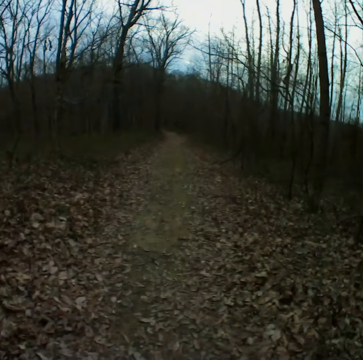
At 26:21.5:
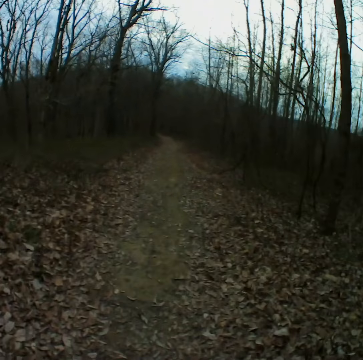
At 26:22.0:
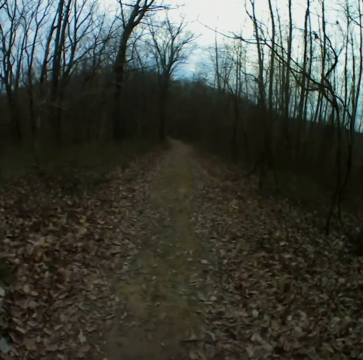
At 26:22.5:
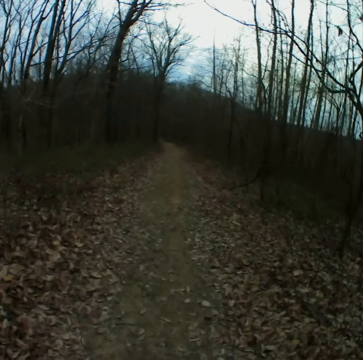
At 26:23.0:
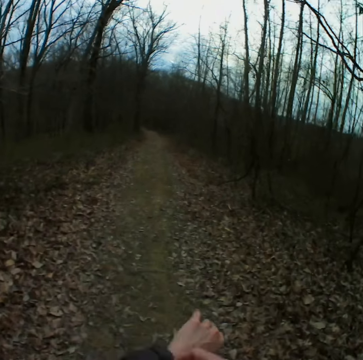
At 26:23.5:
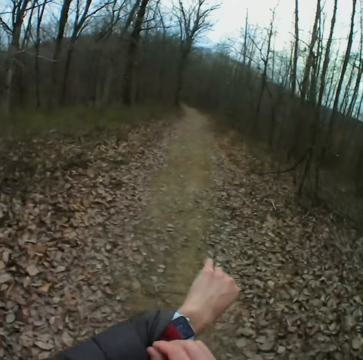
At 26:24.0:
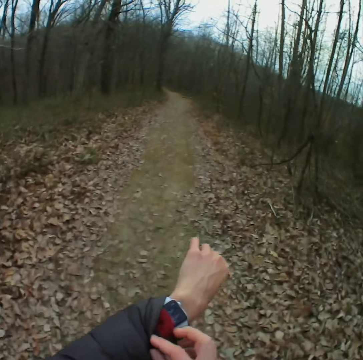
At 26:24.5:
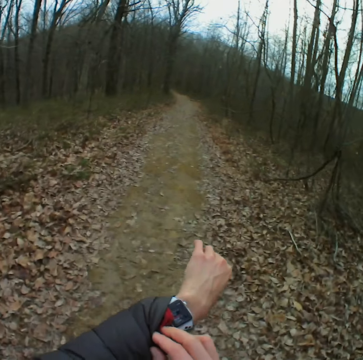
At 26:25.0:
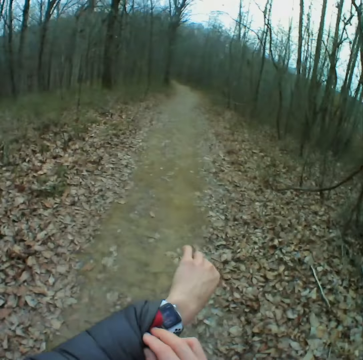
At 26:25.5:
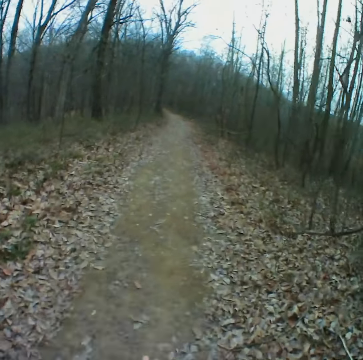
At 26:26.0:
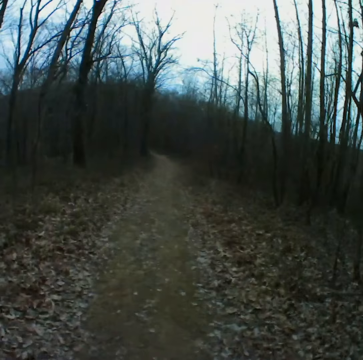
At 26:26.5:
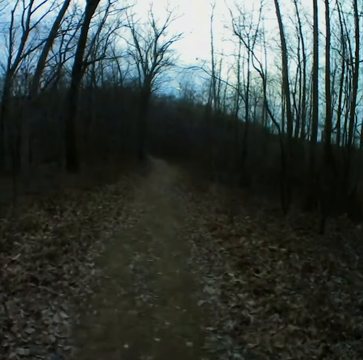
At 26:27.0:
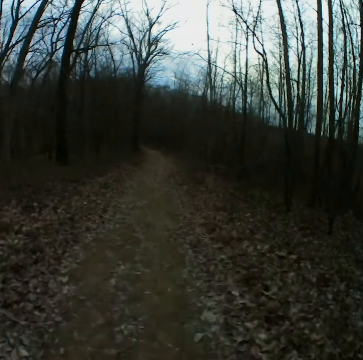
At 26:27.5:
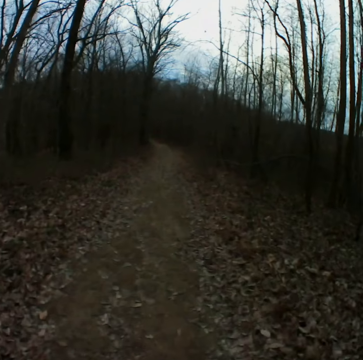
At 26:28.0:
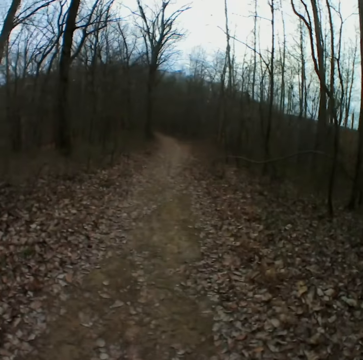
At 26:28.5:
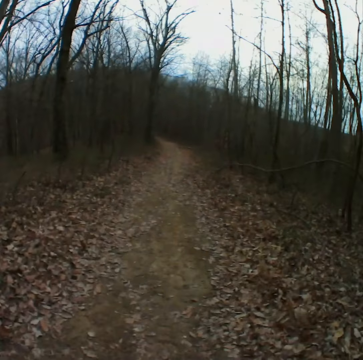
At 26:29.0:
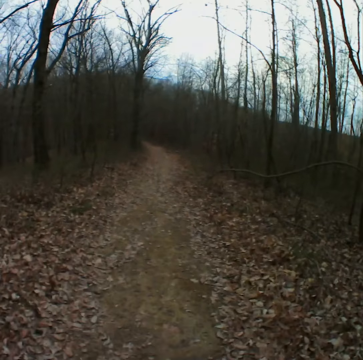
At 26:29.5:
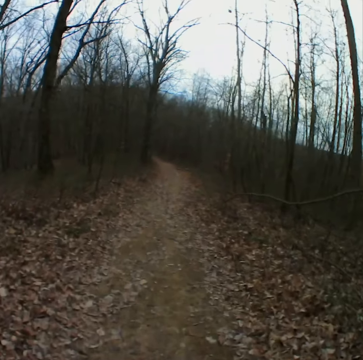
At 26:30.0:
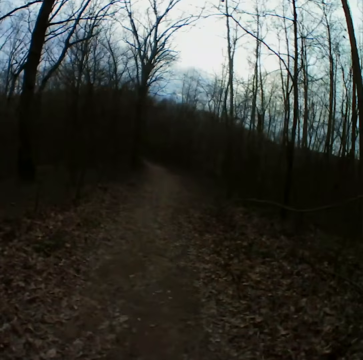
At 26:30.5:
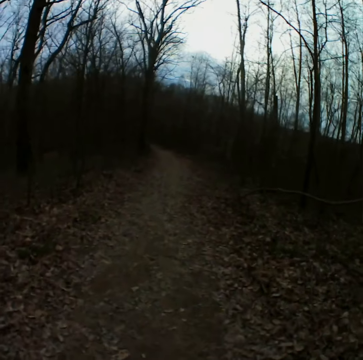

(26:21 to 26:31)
The camera wearer checks the watch. They walk on the road in the forest.

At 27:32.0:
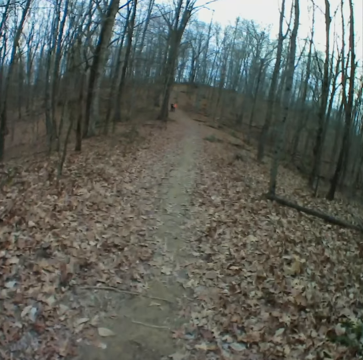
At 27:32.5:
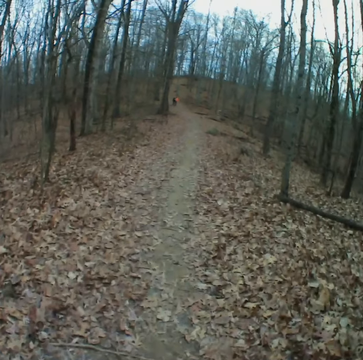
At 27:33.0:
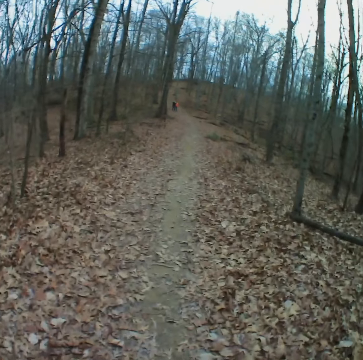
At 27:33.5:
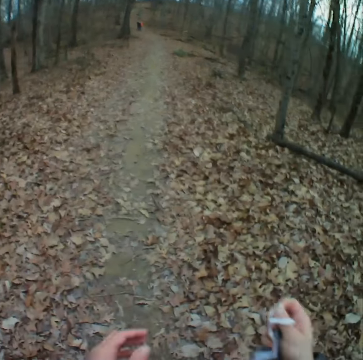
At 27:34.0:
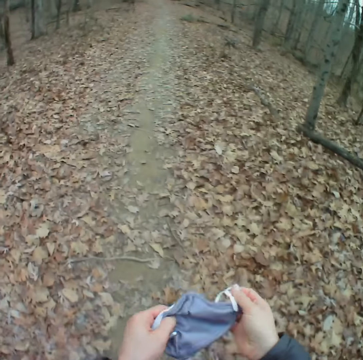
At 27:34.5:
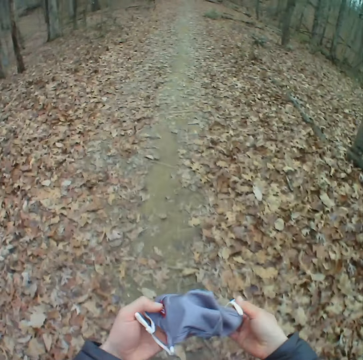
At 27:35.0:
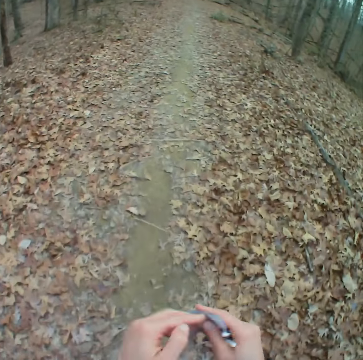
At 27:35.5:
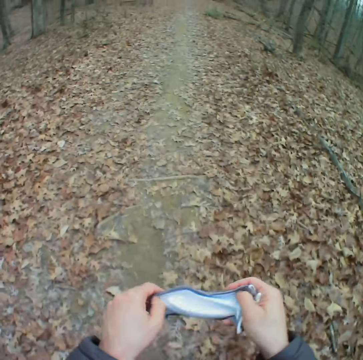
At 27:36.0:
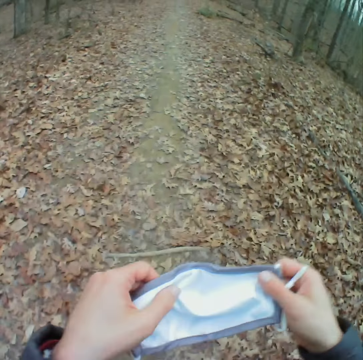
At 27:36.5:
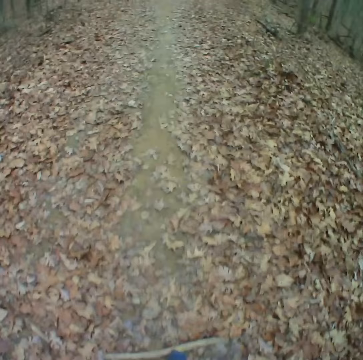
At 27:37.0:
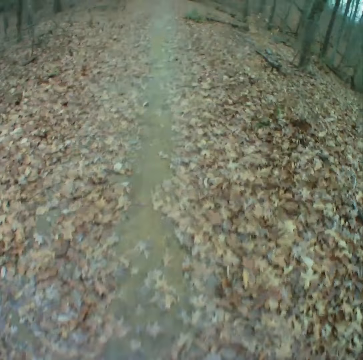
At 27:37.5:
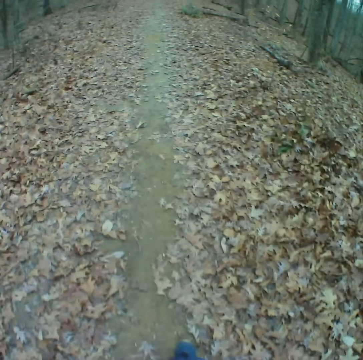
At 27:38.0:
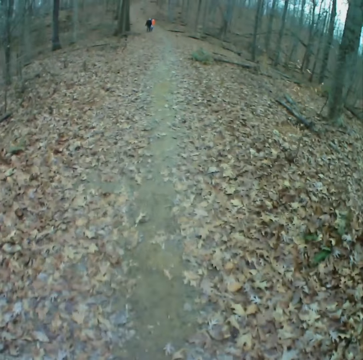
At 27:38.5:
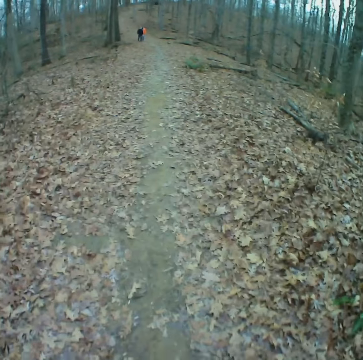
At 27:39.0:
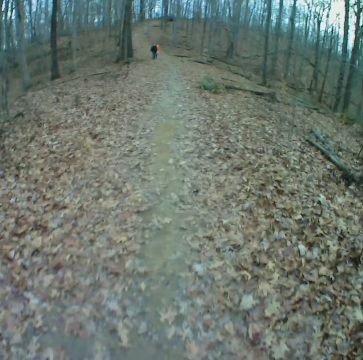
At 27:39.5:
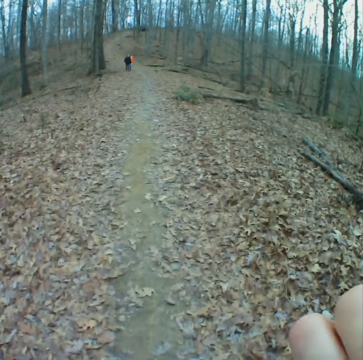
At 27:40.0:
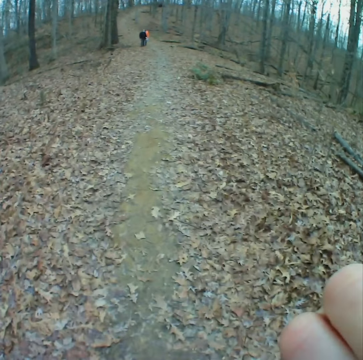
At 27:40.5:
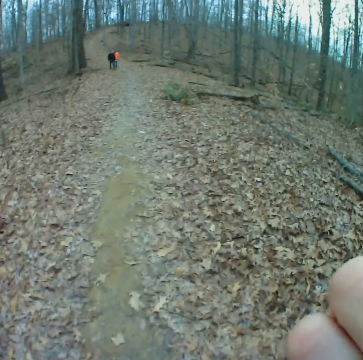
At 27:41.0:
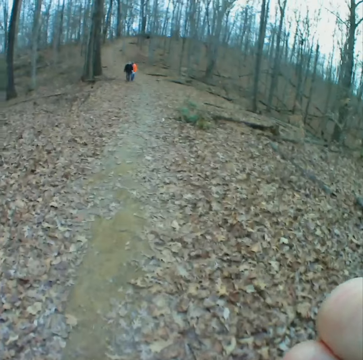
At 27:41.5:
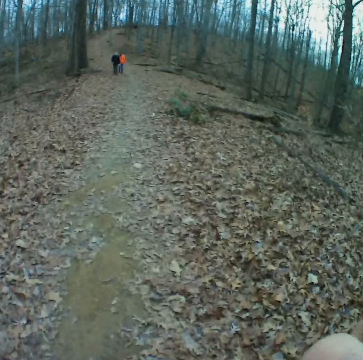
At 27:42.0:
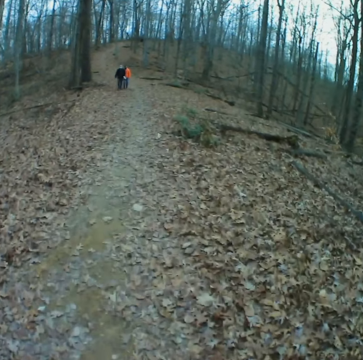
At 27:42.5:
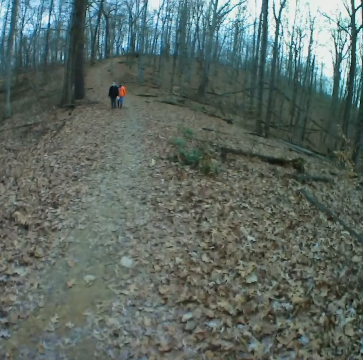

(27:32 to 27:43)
The camera wearer picks up a face mask. They hold the face mask. They put on the mask. They walk in the forest.

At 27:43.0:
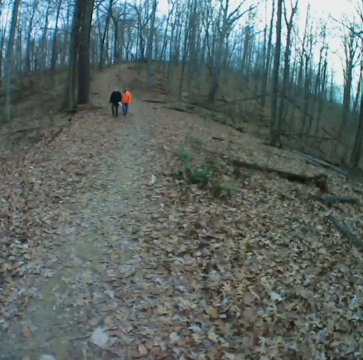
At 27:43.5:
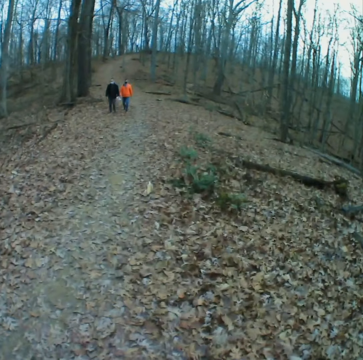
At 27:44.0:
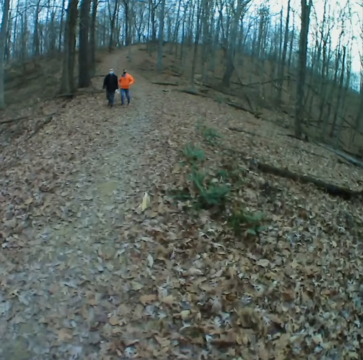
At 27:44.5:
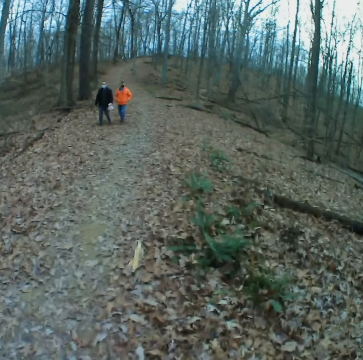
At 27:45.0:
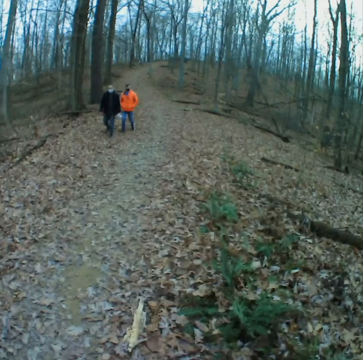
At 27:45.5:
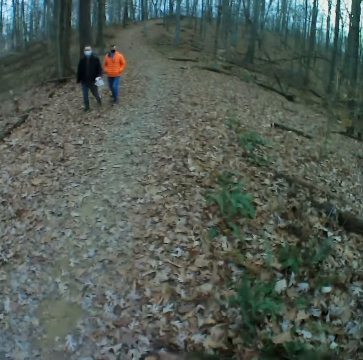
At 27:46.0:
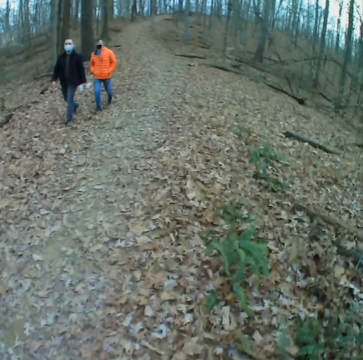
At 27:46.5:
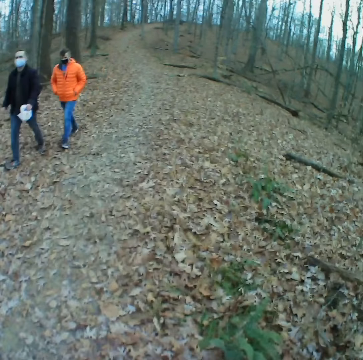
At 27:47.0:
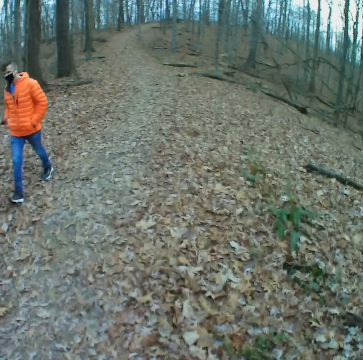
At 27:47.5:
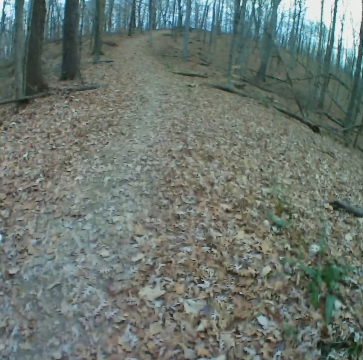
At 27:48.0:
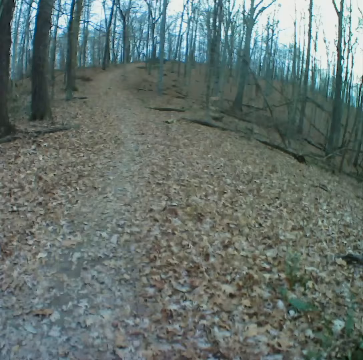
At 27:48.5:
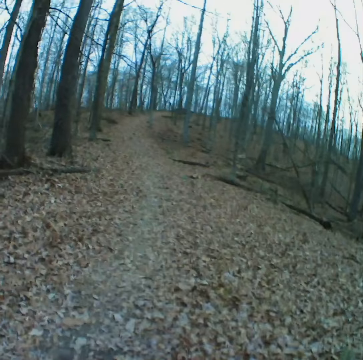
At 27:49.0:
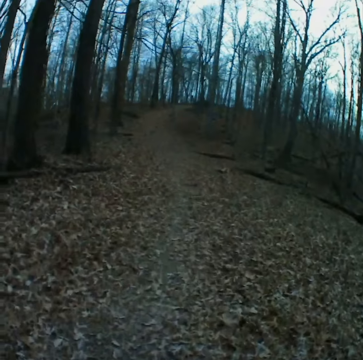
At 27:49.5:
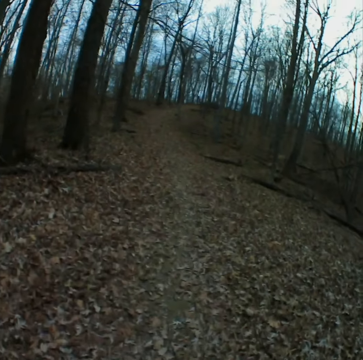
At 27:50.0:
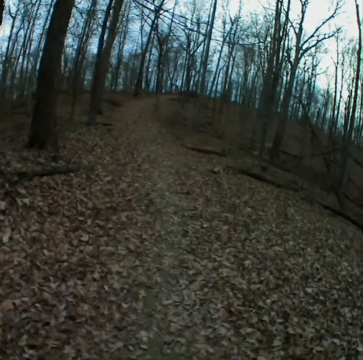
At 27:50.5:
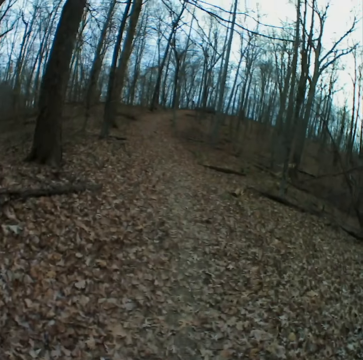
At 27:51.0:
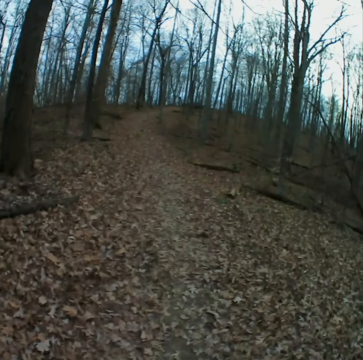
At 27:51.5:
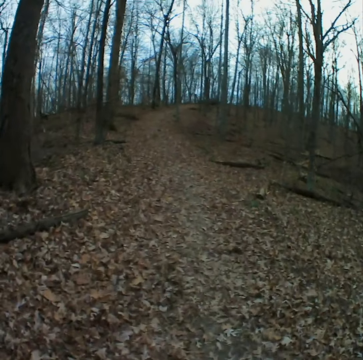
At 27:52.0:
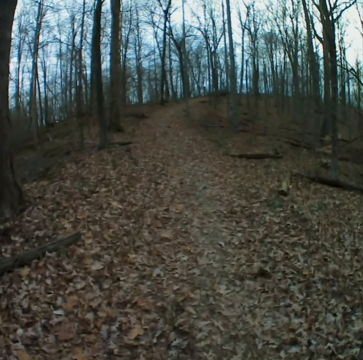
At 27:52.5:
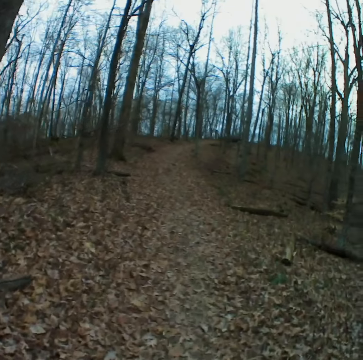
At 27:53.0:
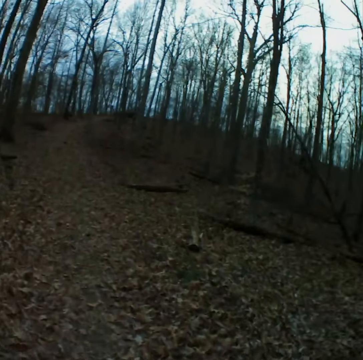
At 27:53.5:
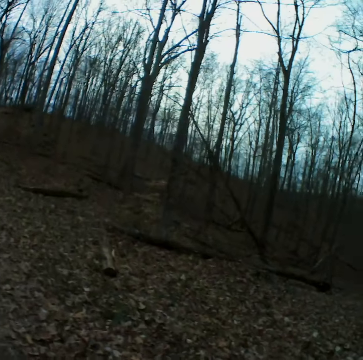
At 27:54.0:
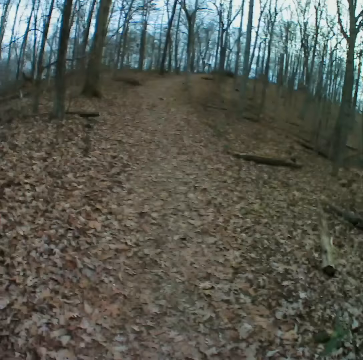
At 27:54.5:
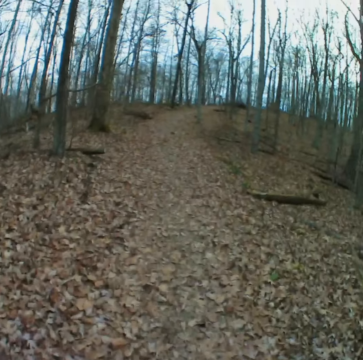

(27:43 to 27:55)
The camera wearer passes a man and another man. They walk on the road in the forest.

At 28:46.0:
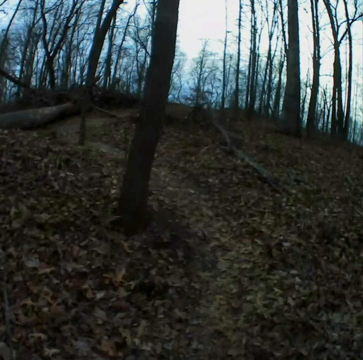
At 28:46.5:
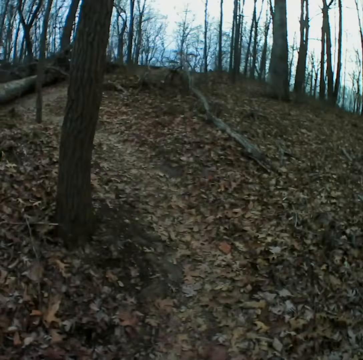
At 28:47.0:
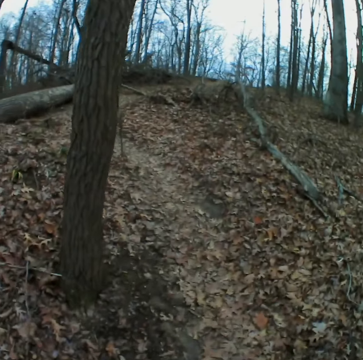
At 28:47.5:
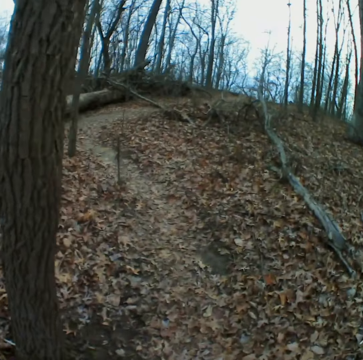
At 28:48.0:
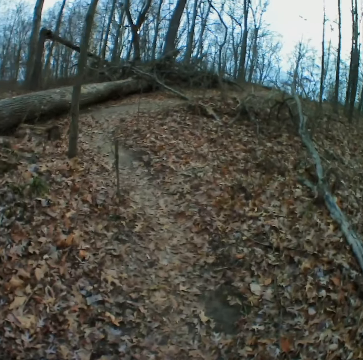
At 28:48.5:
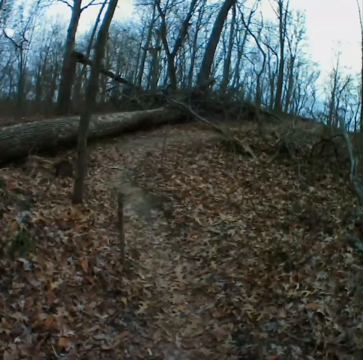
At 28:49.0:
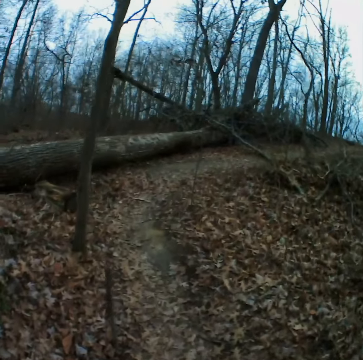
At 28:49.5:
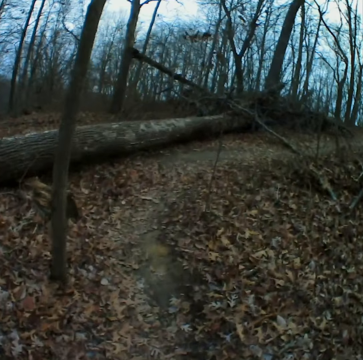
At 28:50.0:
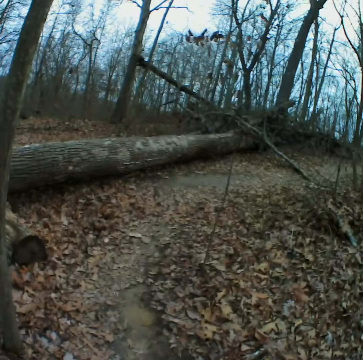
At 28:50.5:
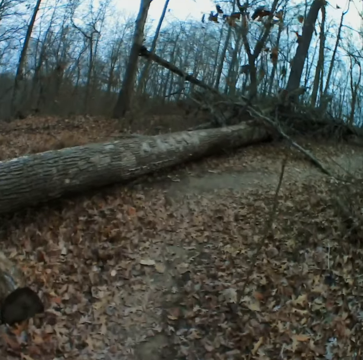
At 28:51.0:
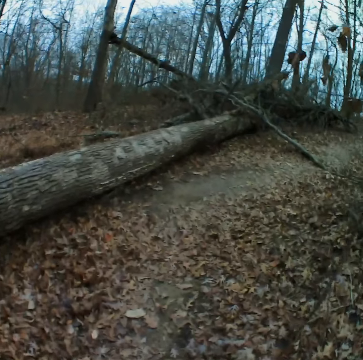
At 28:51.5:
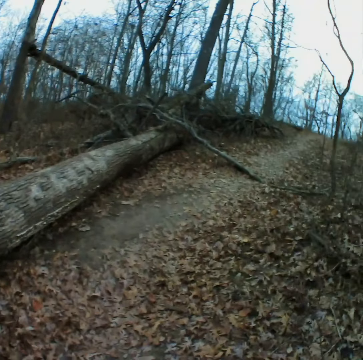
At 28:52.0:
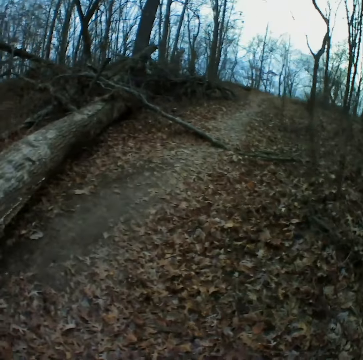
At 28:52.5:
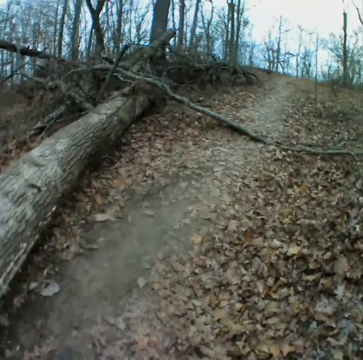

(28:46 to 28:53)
The camera wearer walks down the forest.
